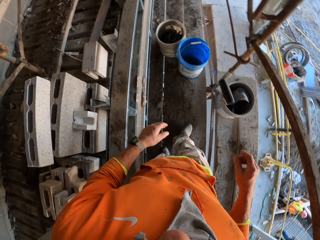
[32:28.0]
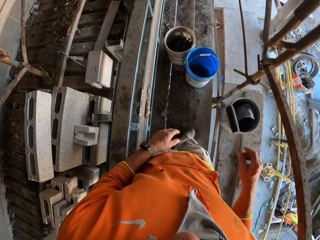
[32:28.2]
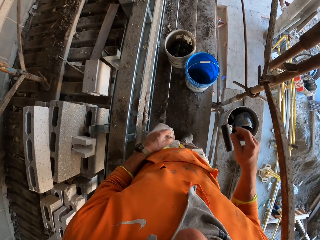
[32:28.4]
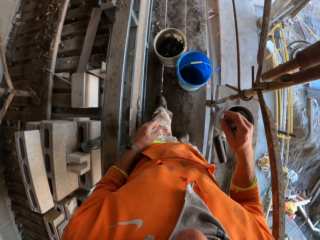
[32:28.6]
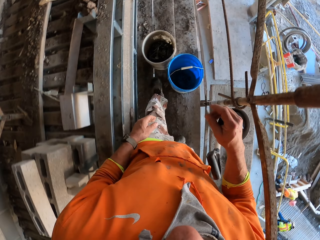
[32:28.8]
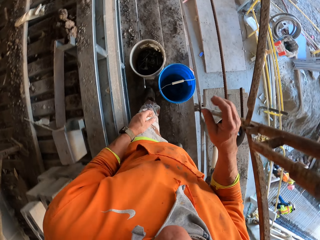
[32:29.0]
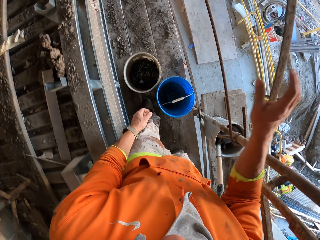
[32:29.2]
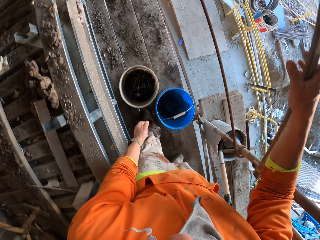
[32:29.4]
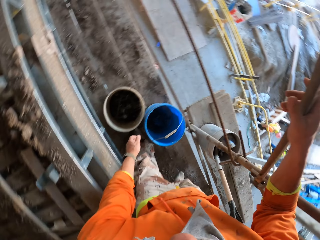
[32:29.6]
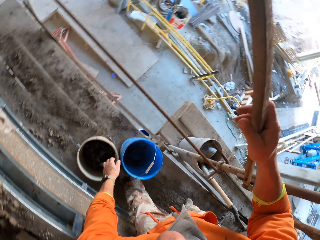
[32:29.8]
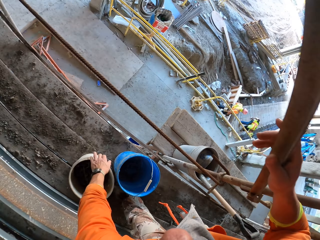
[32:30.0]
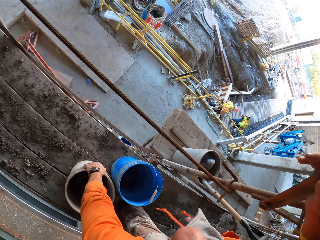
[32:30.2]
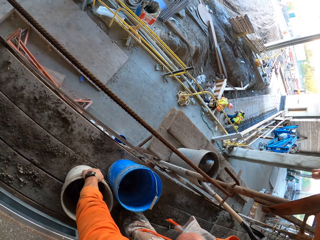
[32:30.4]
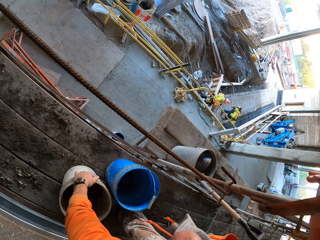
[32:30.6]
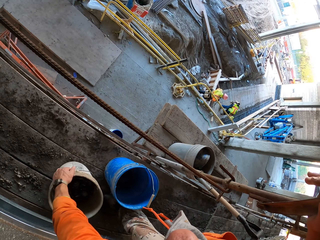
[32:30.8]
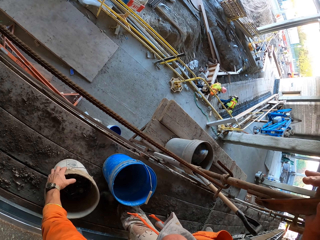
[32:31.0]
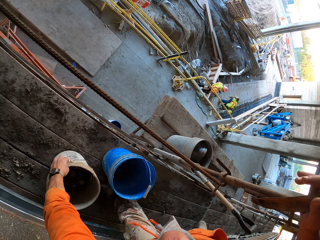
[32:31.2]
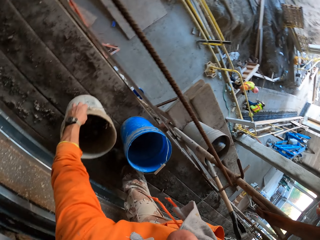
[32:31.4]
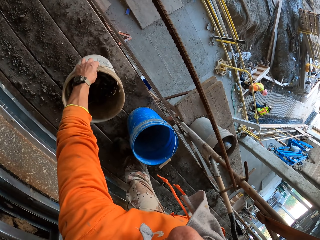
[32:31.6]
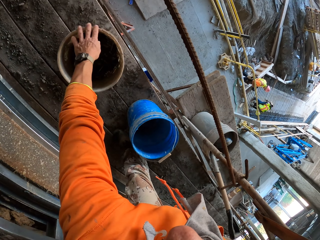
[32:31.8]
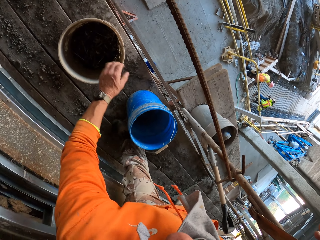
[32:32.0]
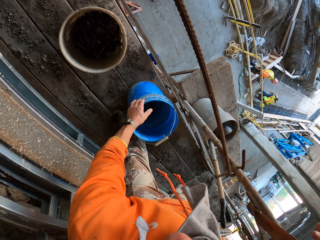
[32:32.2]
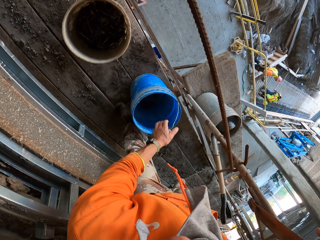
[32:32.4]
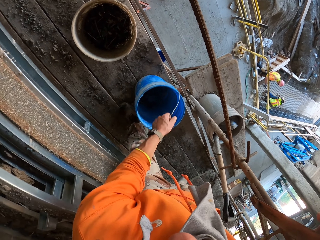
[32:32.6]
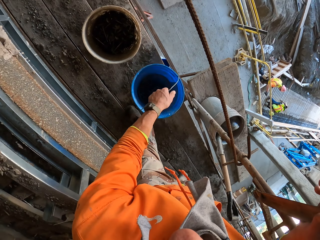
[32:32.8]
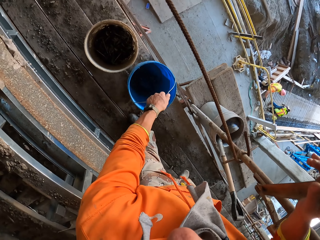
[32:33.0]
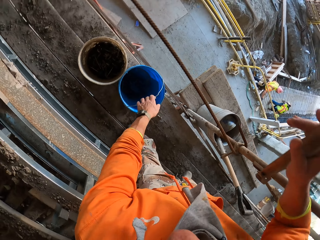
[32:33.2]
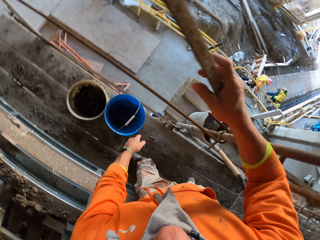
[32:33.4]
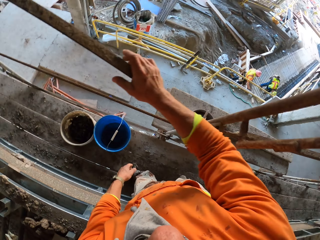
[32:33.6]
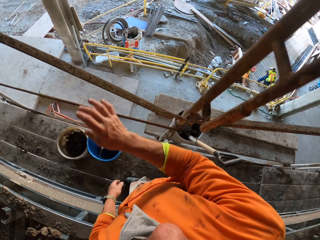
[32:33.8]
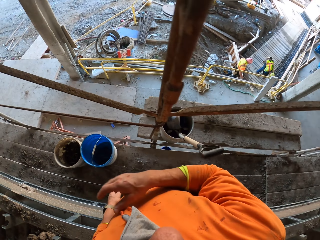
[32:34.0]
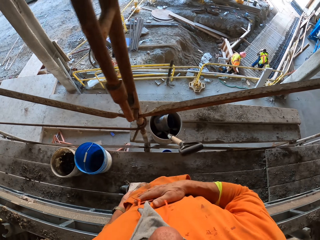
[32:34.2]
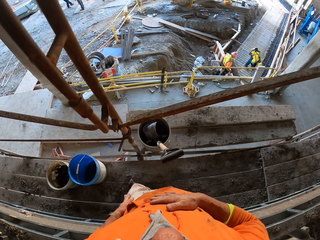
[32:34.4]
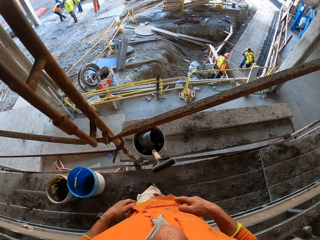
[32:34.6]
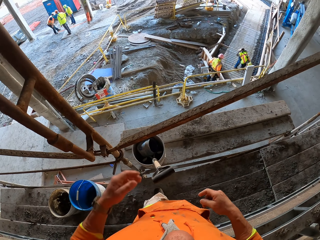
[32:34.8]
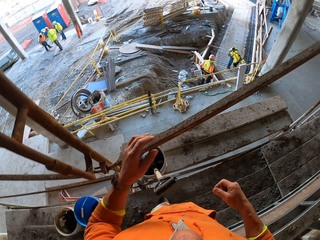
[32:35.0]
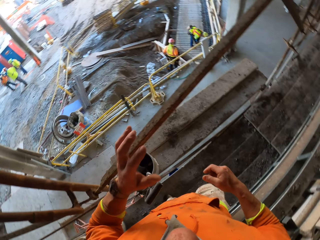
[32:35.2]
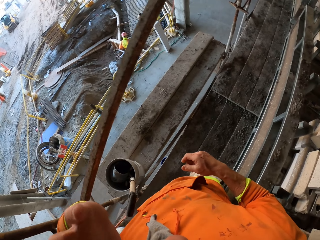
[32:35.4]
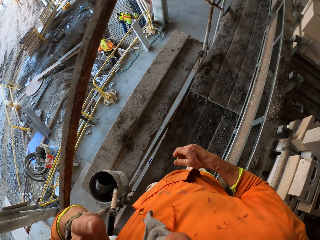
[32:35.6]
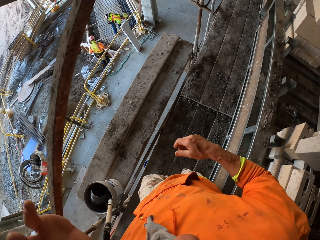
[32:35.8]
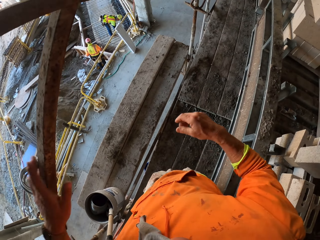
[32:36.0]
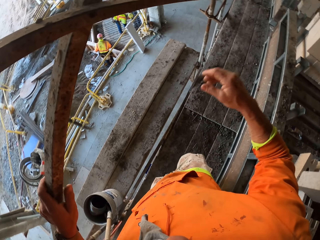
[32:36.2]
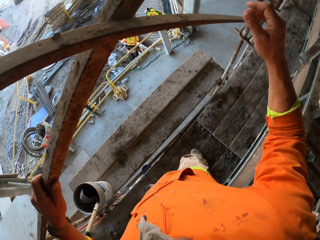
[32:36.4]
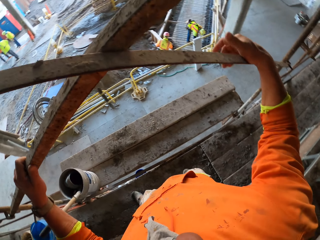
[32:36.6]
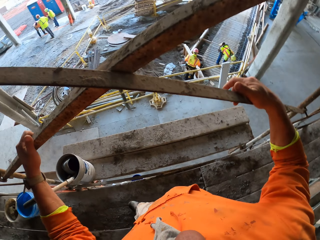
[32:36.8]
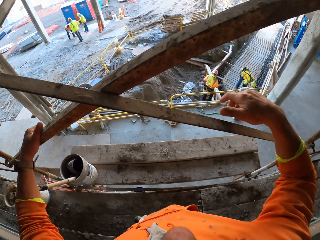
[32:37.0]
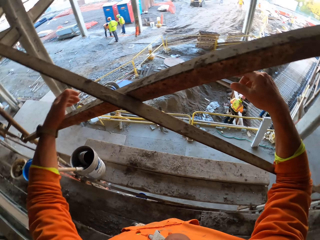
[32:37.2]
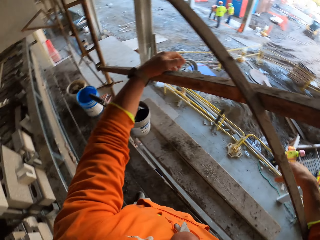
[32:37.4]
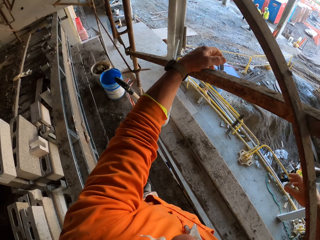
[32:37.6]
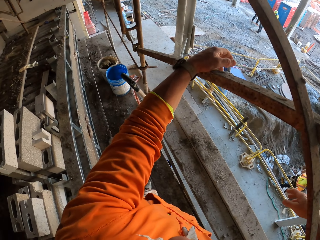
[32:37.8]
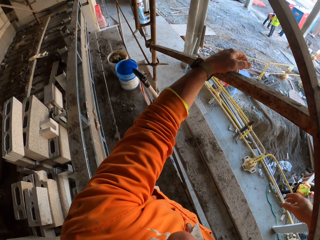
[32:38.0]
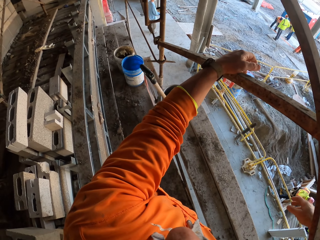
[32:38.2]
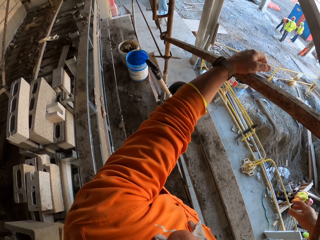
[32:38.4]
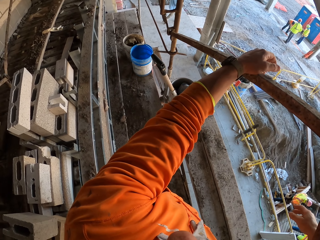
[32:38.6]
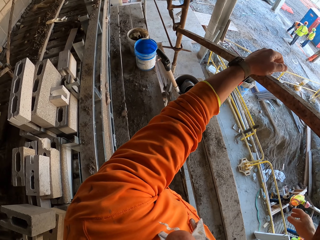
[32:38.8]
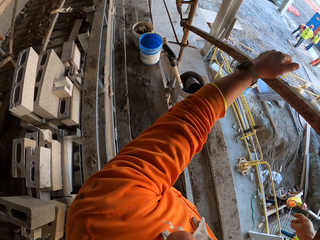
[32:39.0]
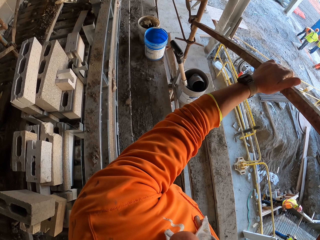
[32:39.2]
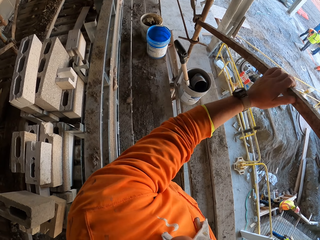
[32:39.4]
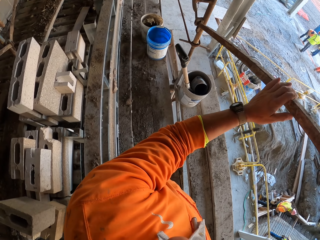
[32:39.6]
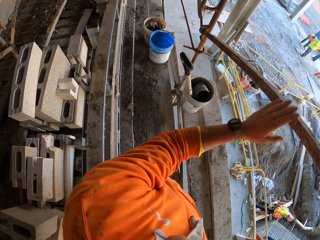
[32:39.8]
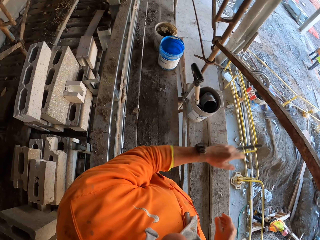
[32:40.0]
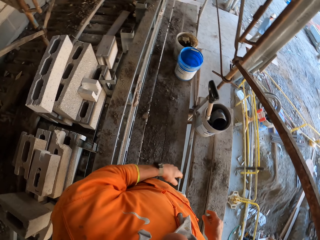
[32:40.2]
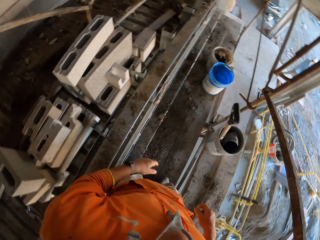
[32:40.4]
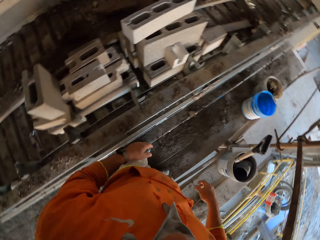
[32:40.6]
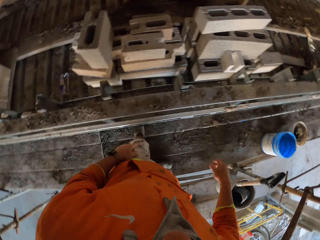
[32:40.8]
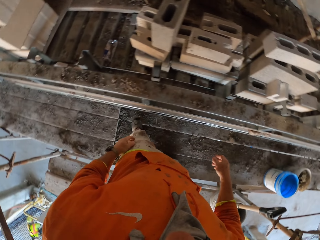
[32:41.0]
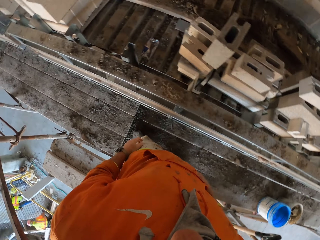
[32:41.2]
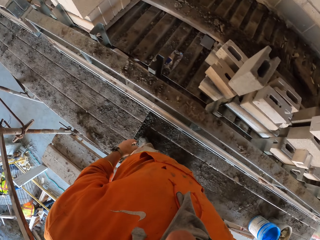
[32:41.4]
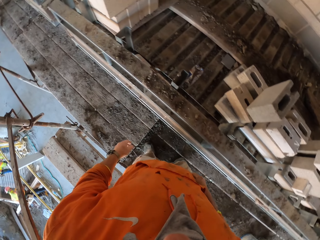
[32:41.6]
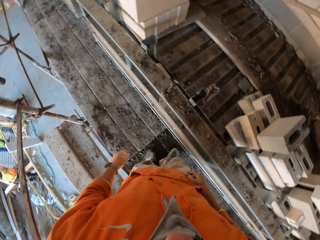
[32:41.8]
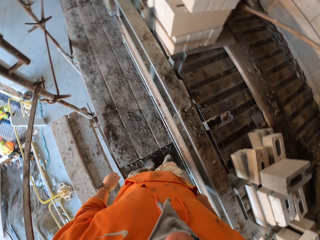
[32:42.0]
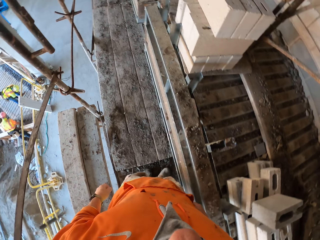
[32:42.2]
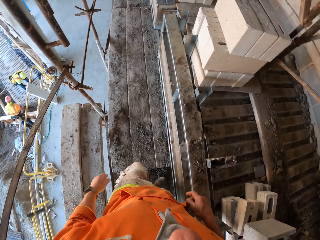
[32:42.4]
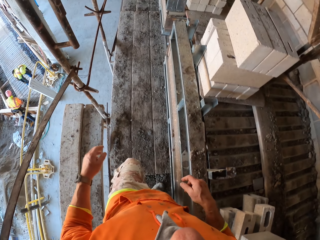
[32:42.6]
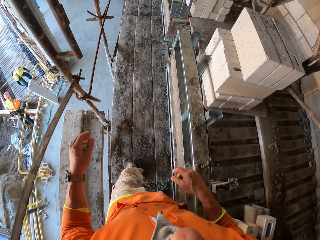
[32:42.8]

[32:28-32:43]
The camera wearer holds the scaffolding. They pick the bucket with the left hand, drag the bucket with the left hand and release the bucket. They turn around. They rub a hand on the sweatshirt. A man bends down. The camera wearer walks around. They move the left hand. They hold the scaffolding. They hold the scaffolding again. They rest the hands on the shelf. They adjust a hand on the scaffolding. They look around. They move the left hand. They move around. They turn around.

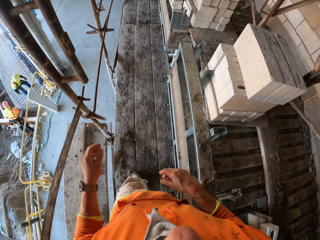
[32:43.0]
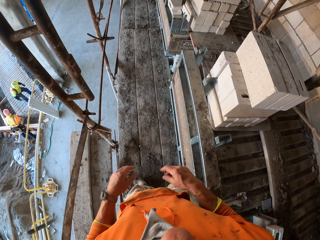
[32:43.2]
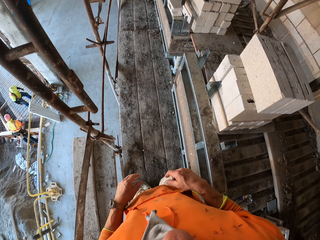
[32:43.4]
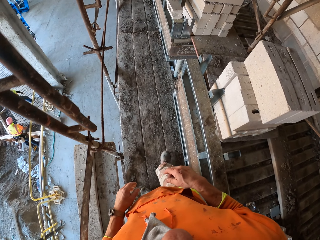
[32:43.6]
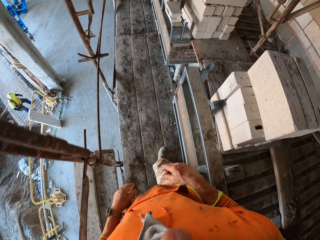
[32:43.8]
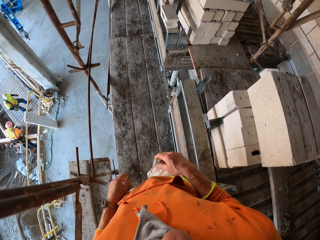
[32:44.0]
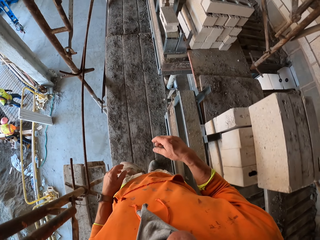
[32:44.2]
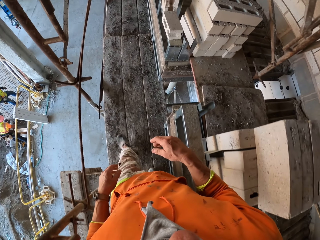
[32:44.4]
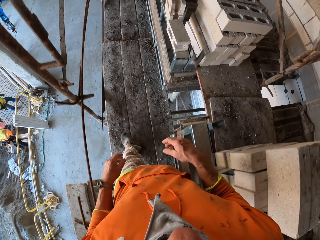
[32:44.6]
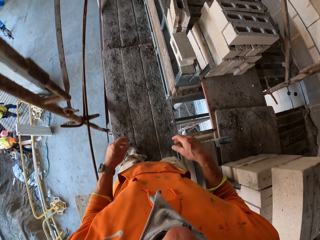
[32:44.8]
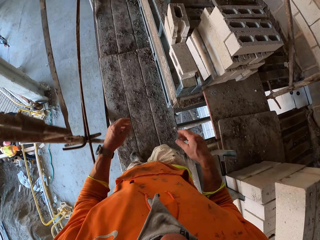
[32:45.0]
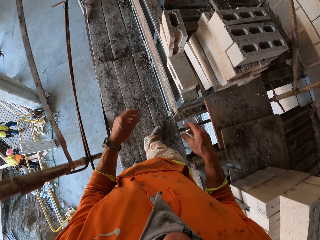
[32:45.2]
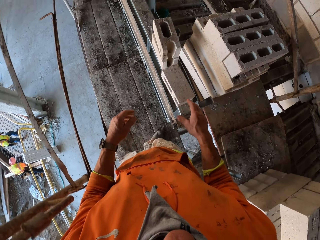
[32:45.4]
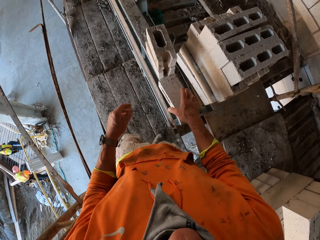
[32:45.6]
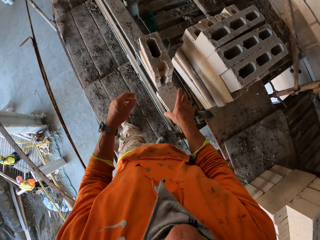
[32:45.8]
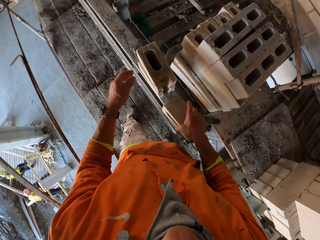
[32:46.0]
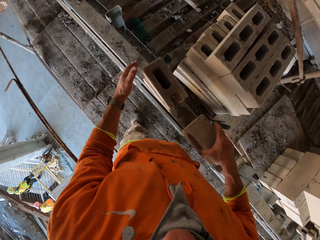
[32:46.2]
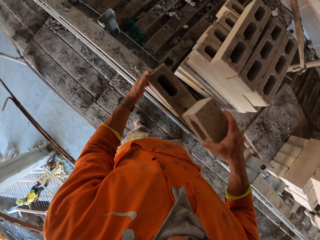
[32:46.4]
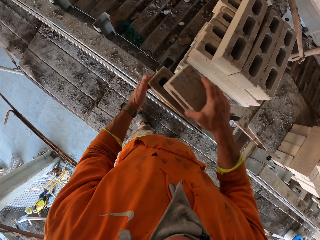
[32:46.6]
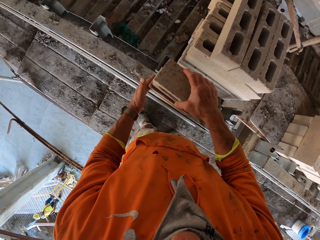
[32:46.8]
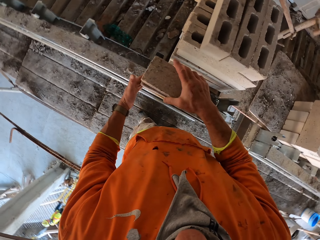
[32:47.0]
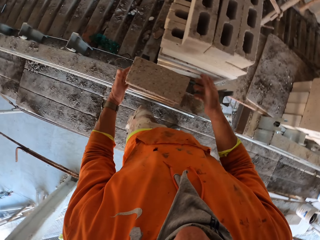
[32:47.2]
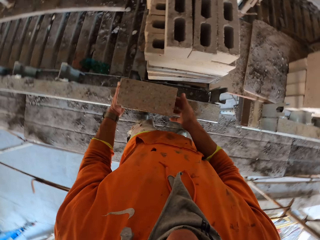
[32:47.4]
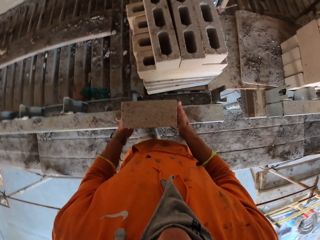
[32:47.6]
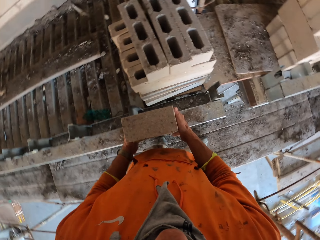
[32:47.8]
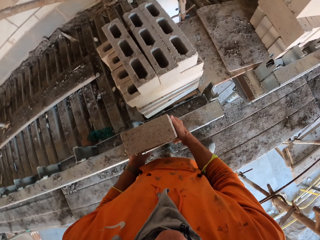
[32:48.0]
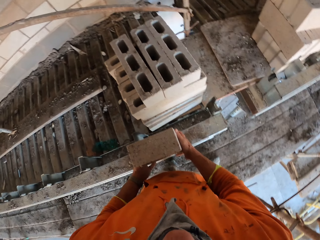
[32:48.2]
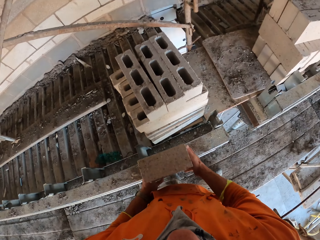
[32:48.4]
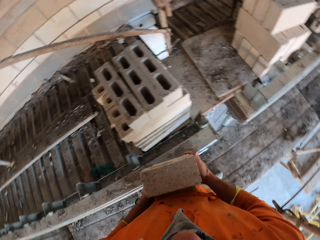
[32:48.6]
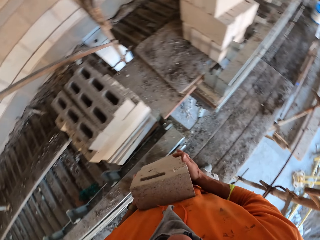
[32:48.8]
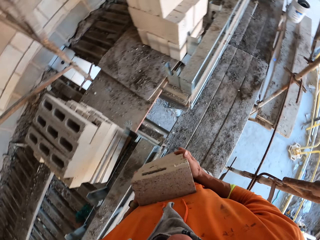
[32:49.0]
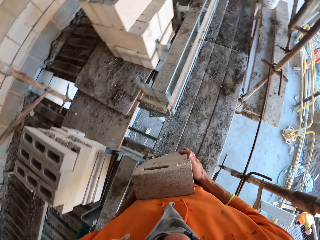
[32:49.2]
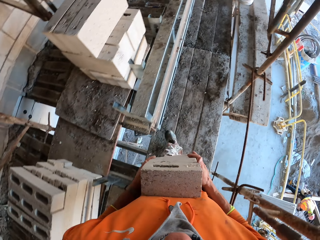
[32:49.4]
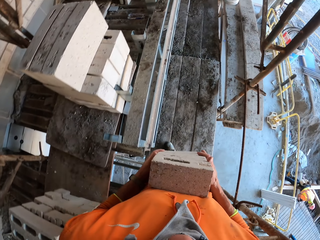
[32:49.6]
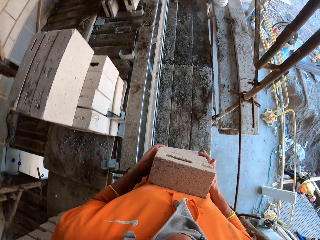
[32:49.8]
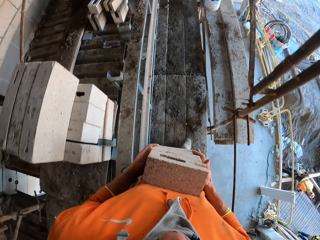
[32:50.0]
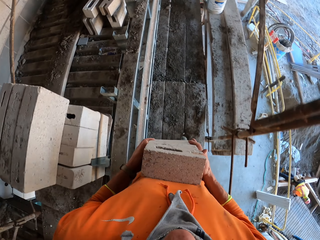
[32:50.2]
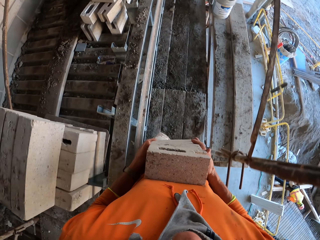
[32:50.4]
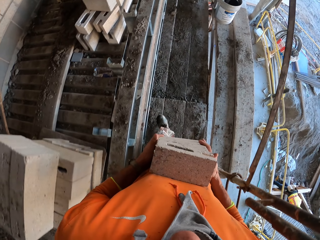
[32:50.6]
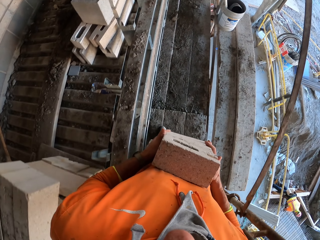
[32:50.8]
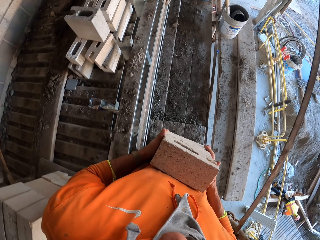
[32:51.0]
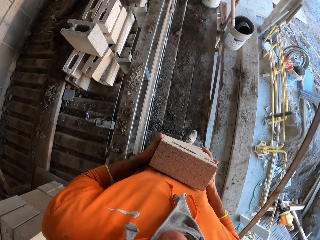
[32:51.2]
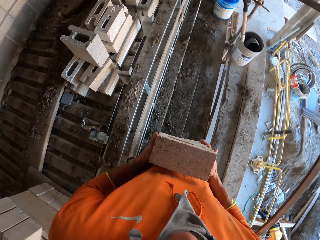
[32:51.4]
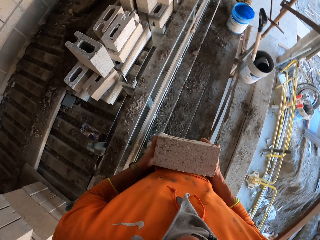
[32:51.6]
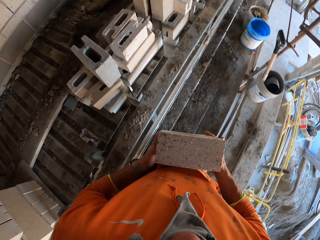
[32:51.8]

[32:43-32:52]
A man stands up. The camera wearer walks around. They pick bricks or blocks from the pallet wood. They touch a block, pile the blocks, carry the blocks, and walk to the other side. They walk around.
